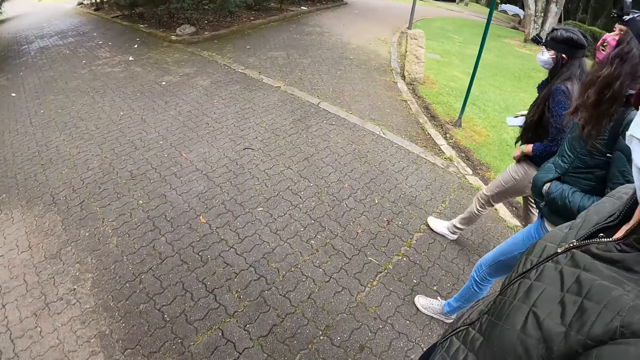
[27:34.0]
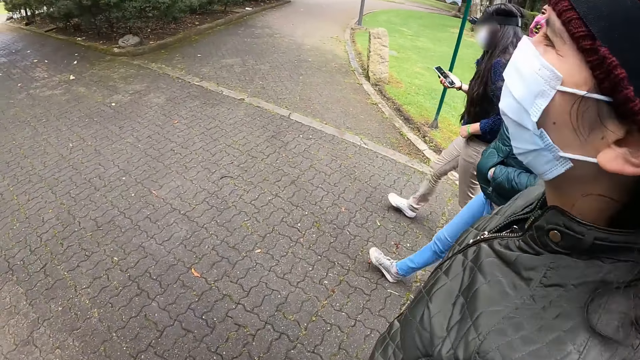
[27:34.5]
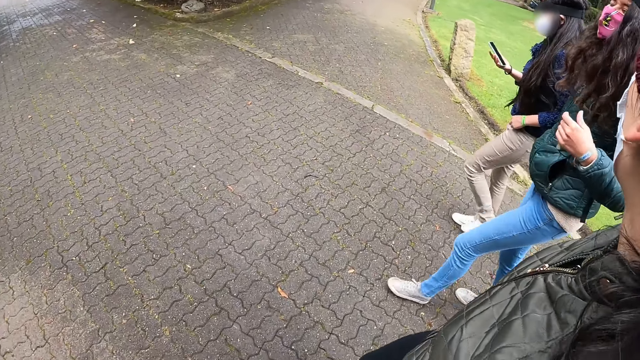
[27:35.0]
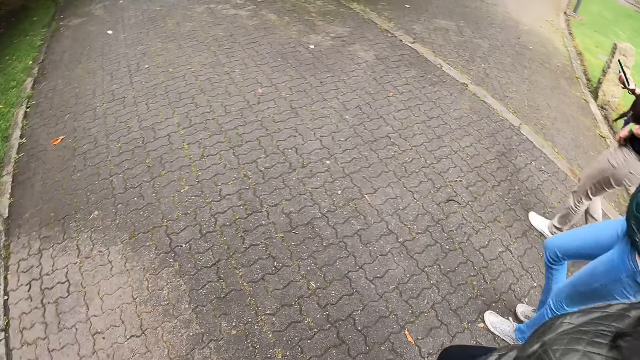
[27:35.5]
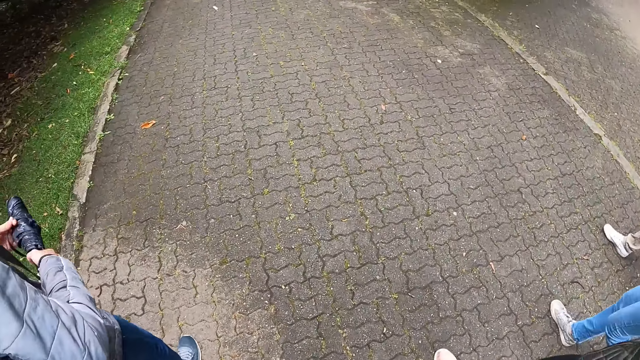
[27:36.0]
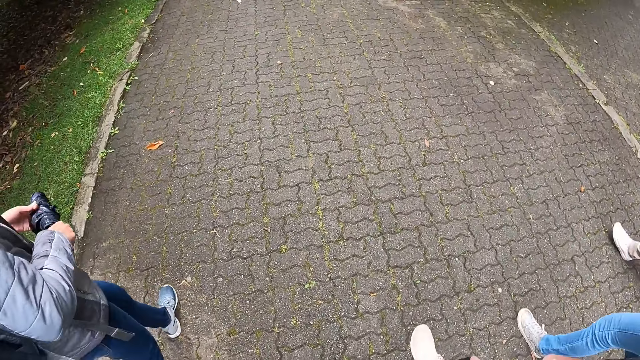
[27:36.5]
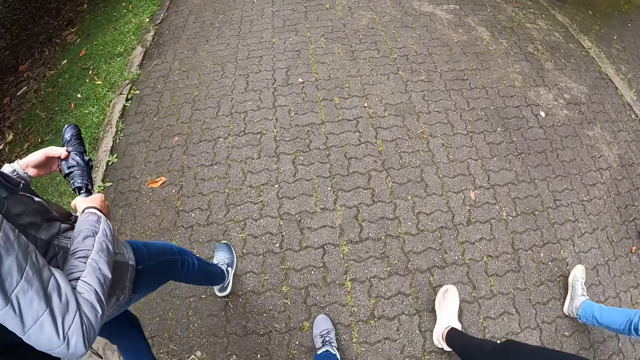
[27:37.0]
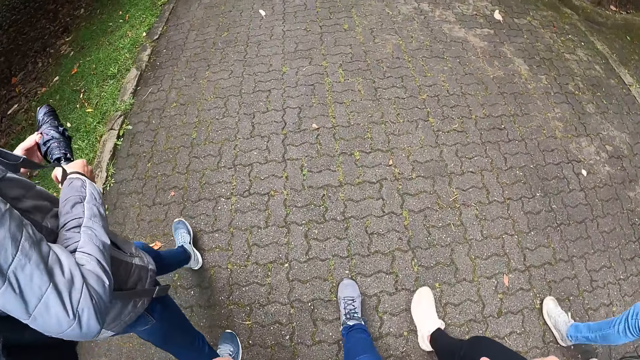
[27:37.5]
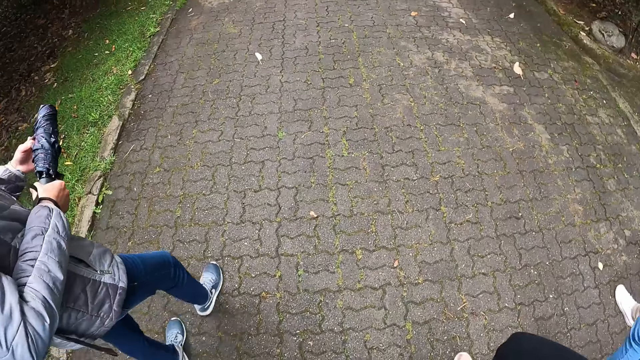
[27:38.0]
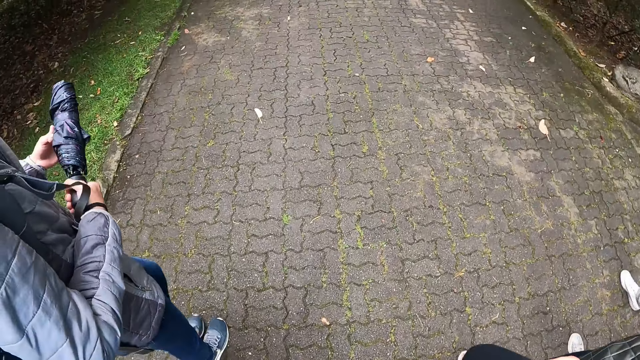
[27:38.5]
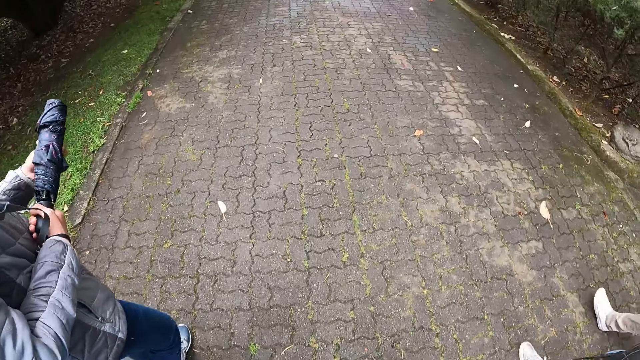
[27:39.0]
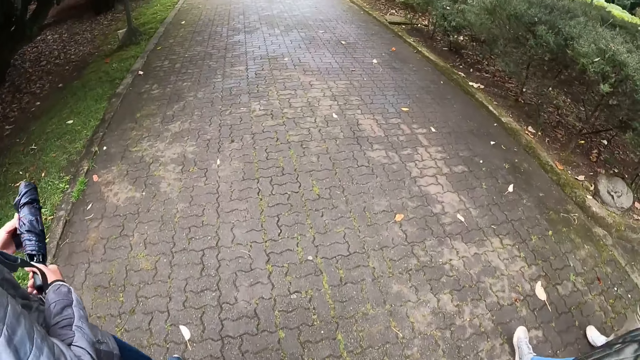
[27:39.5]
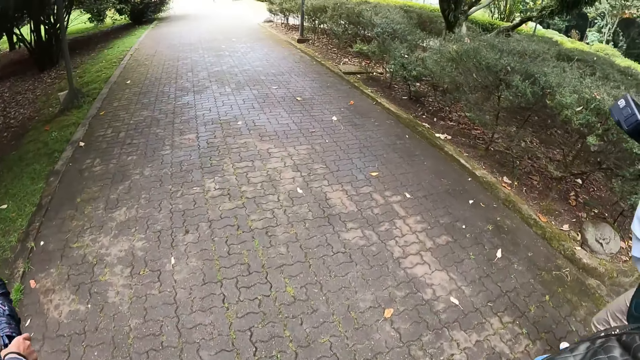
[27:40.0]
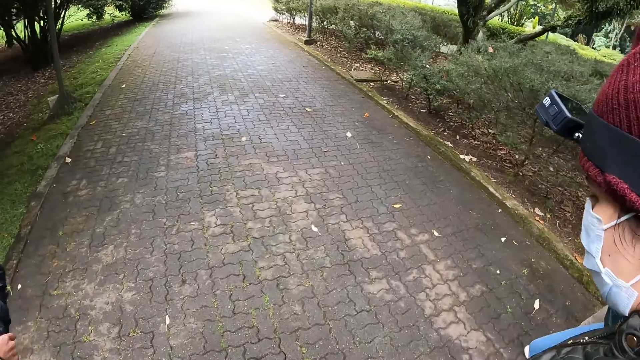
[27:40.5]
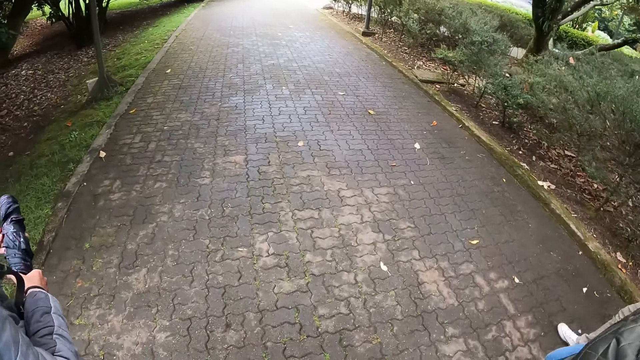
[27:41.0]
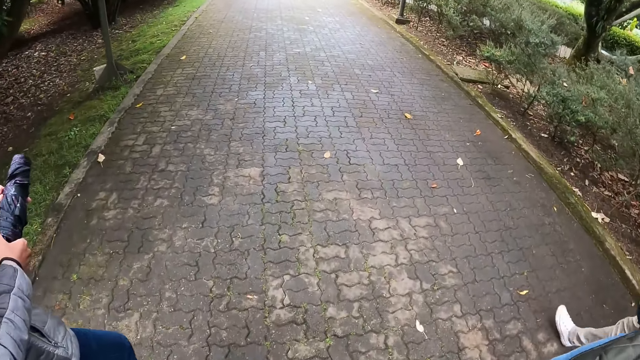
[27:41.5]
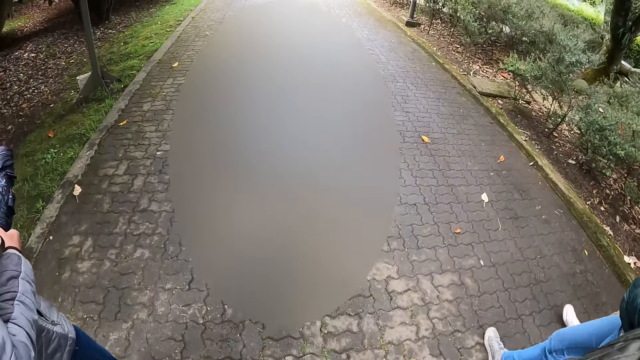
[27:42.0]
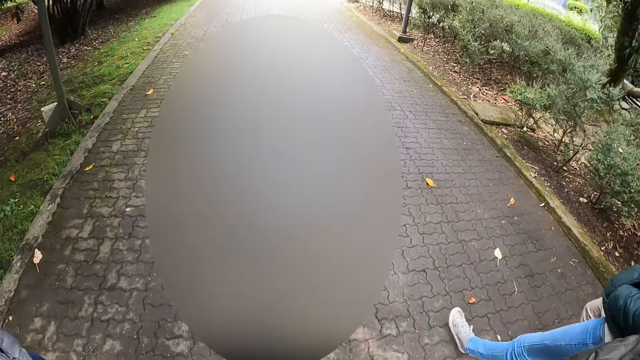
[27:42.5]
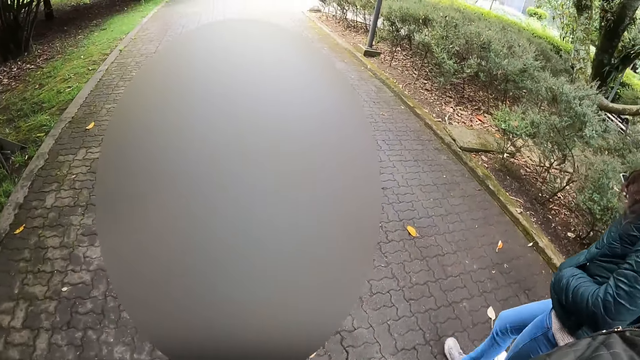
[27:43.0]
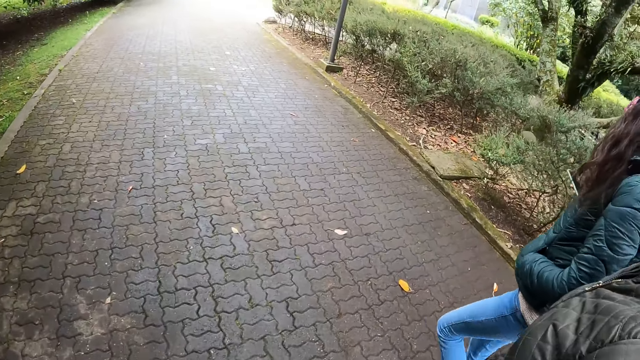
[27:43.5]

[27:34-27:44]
A lady walks beside the camera wearer. Another lady puts her hands in her pocket. A third lady walks beside the second lady and operates her phone.

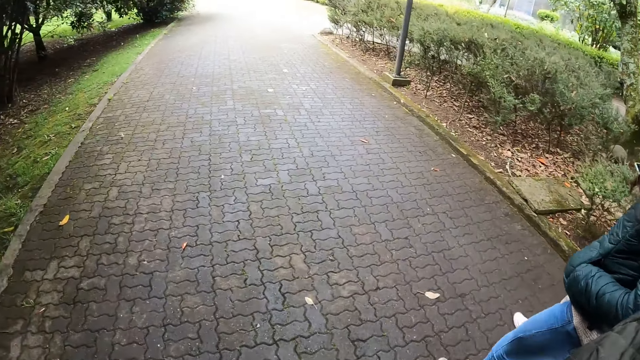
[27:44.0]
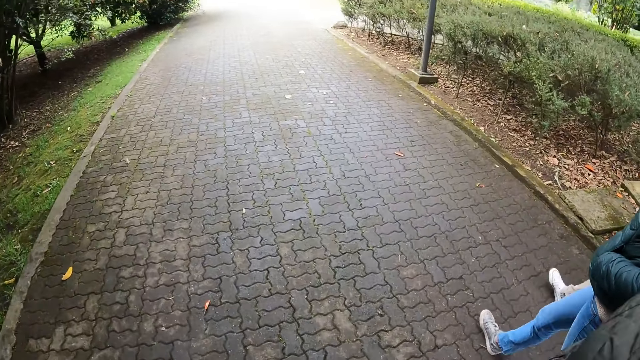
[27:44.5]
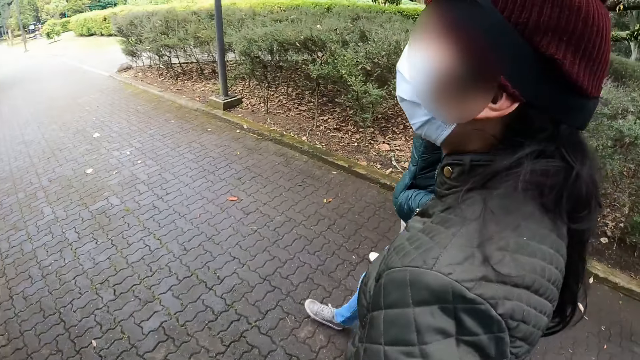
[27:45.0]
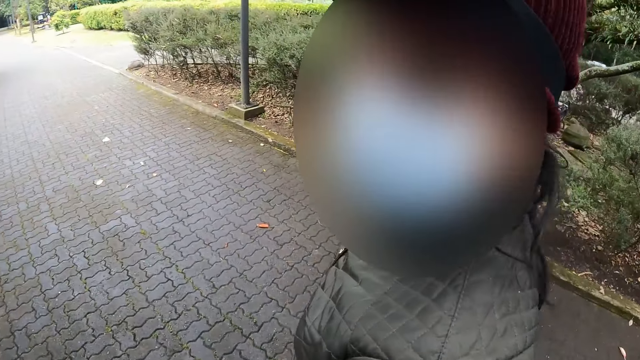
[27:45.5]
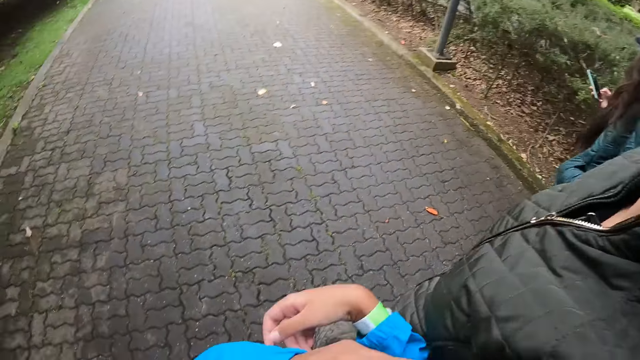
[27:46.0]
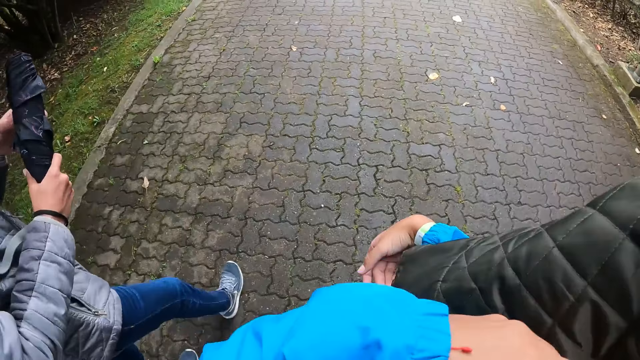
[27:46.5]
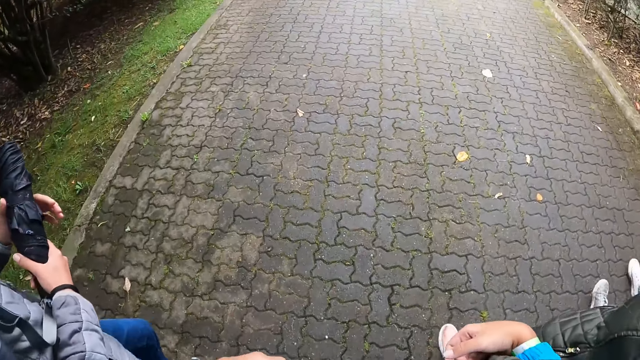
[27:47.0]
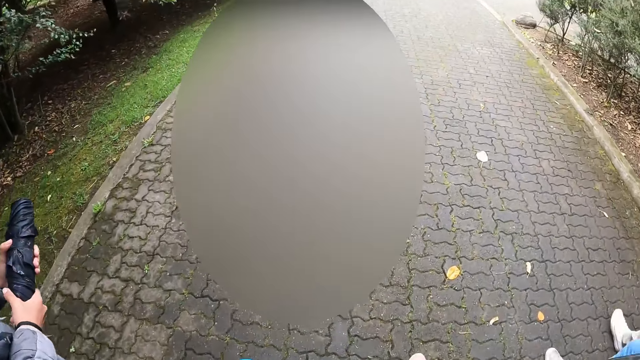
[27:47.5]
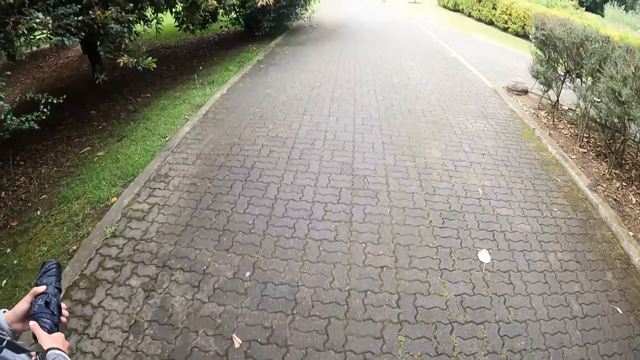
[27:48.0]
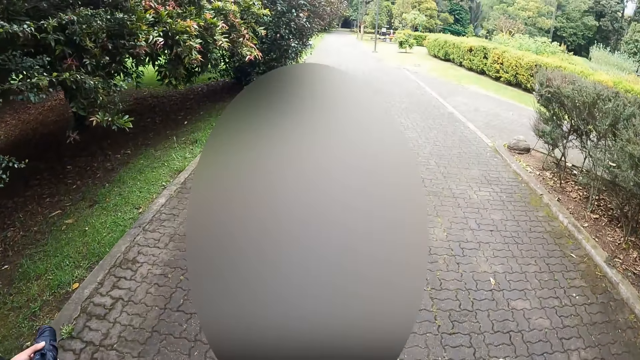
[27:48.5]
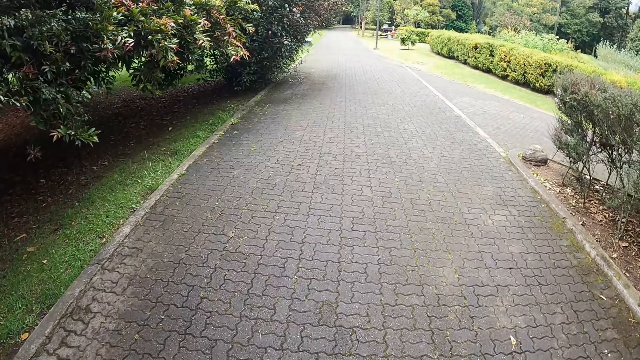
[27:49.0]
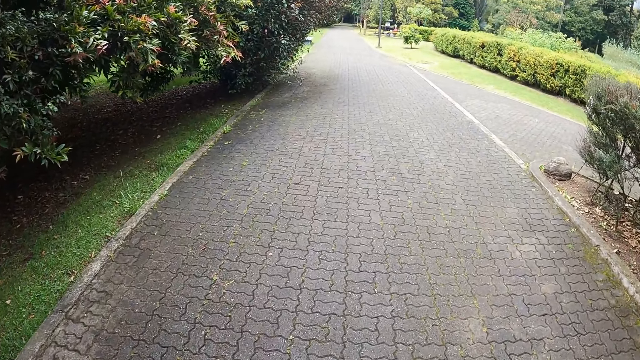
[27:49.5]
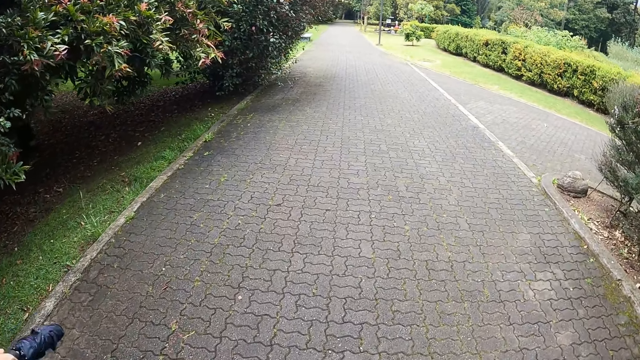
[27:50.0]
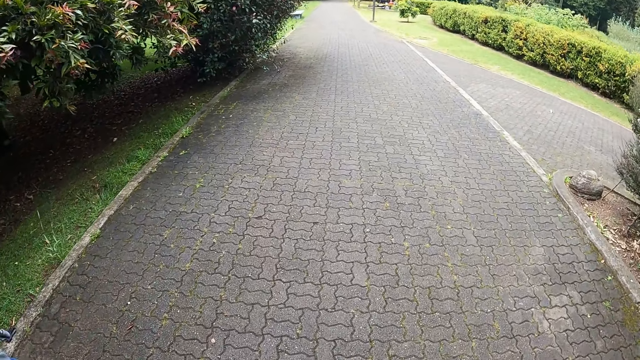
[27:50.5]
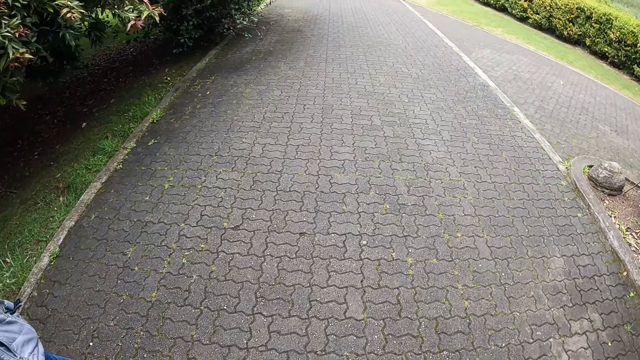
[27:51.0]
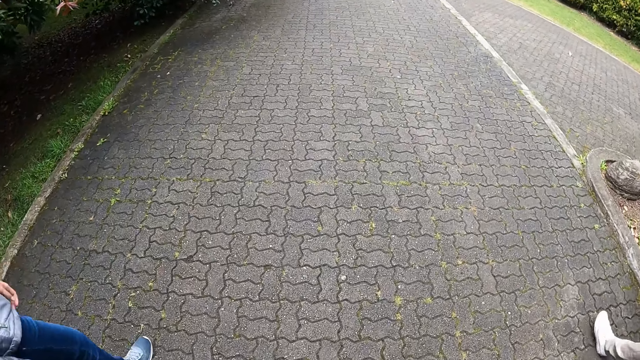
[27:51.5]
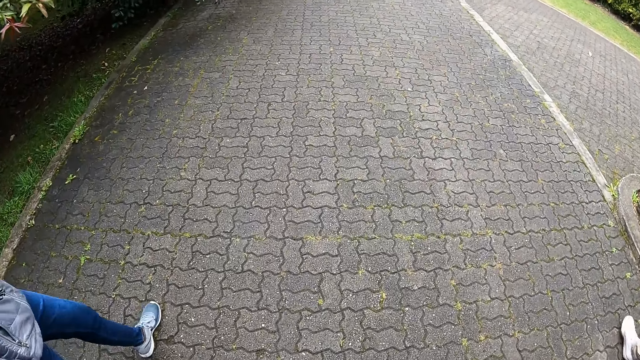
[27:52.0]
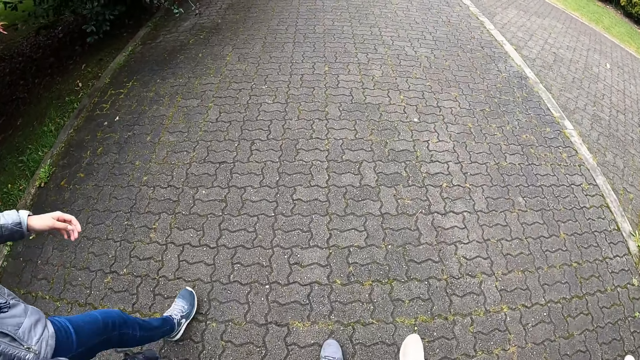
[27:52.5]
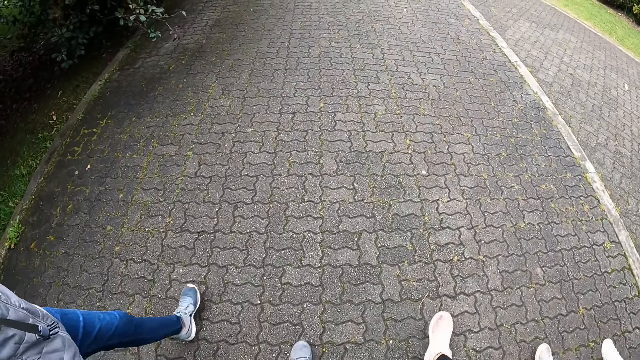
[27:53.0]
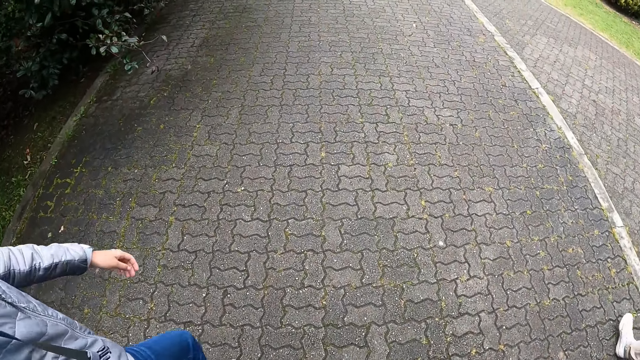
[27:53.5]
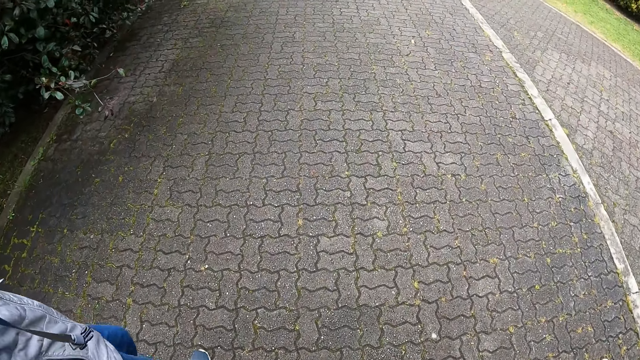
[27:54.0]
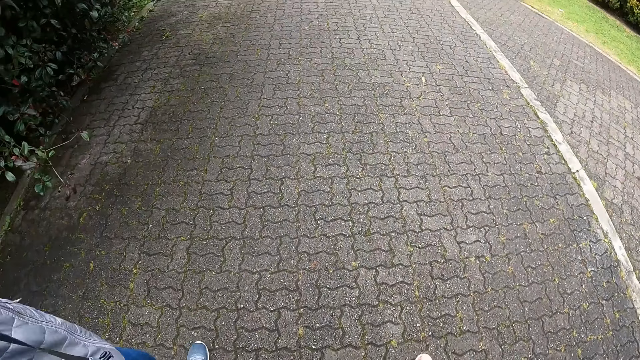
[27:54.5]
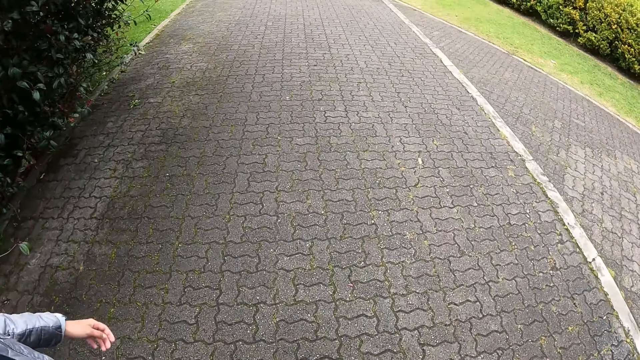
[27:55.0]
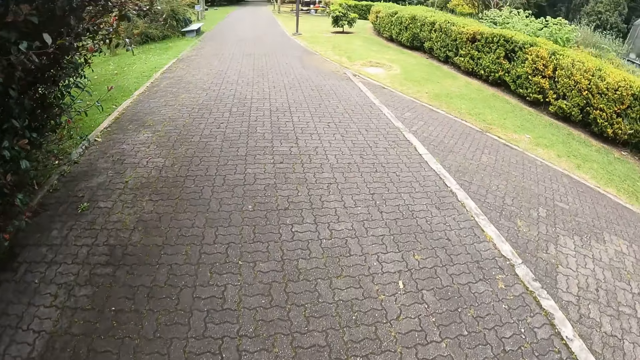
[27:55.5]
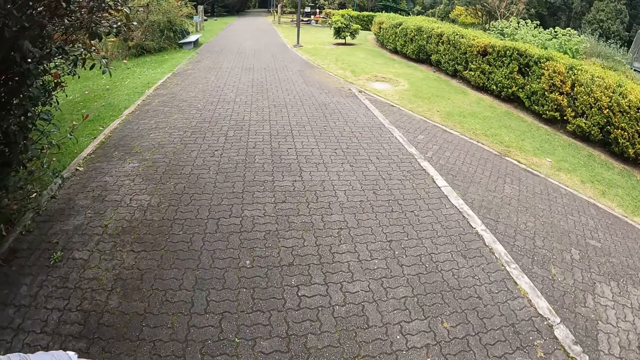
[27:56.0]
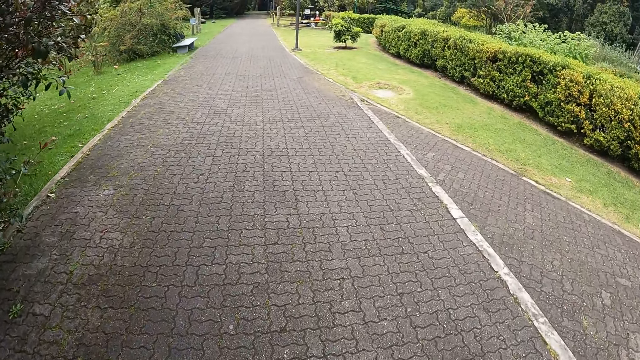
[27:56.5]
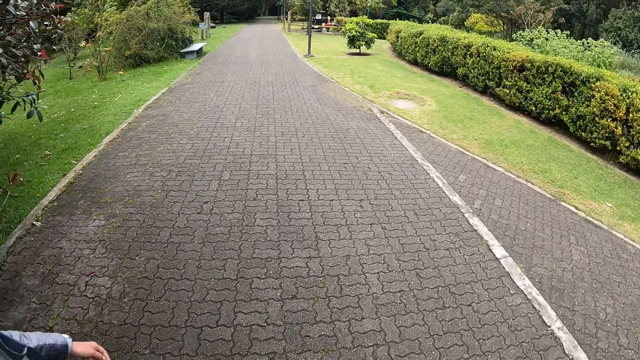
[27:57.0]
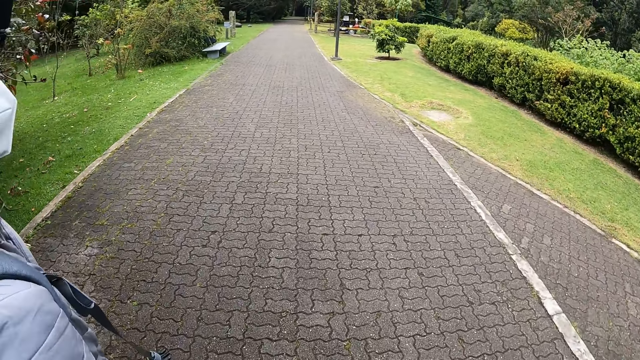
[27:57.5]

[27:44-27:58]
A lady folds the umbrella. The camera wearer touches her nose with her left hand.
